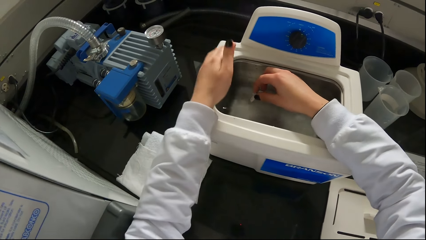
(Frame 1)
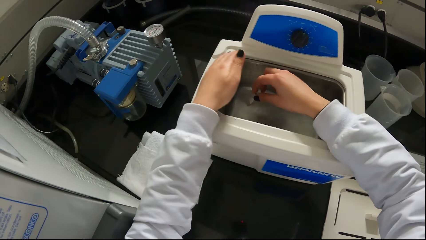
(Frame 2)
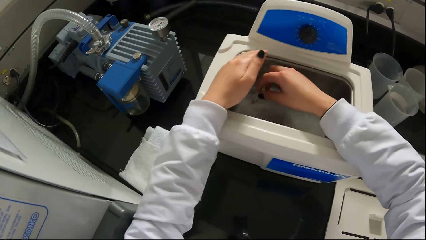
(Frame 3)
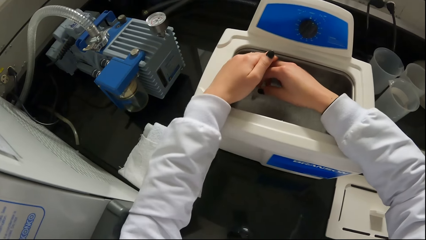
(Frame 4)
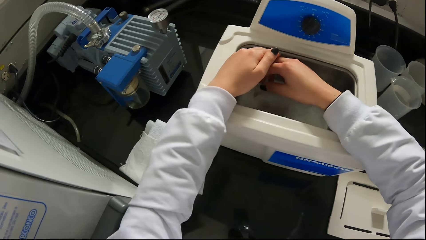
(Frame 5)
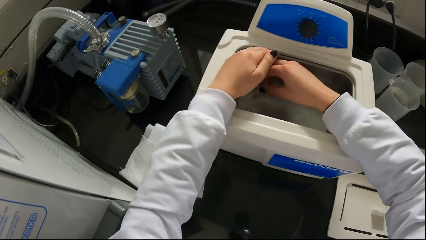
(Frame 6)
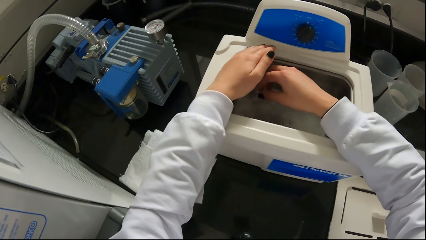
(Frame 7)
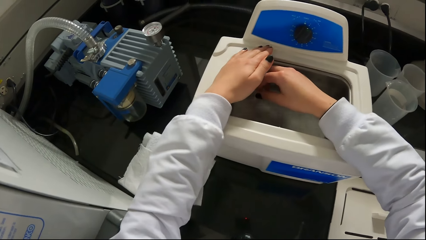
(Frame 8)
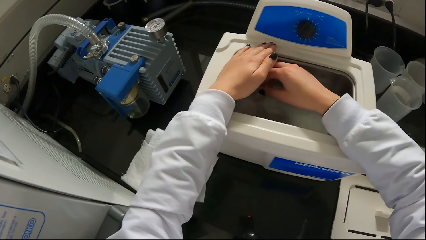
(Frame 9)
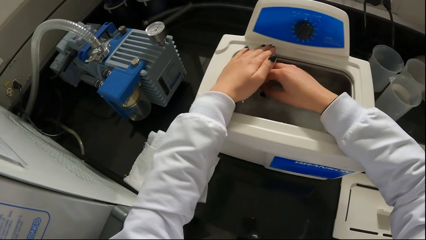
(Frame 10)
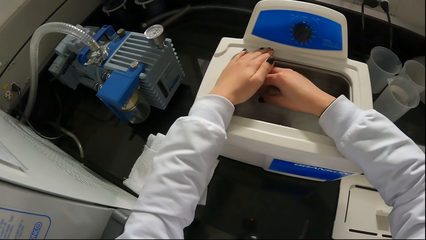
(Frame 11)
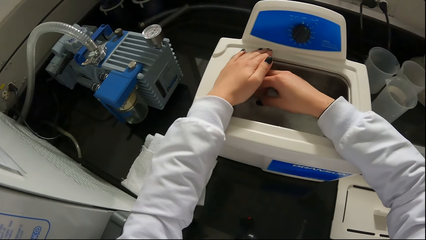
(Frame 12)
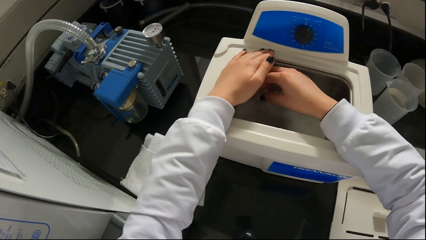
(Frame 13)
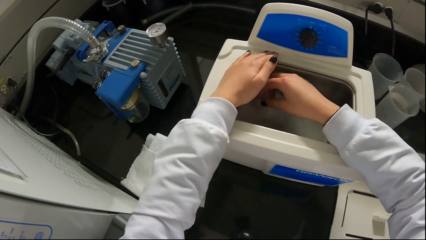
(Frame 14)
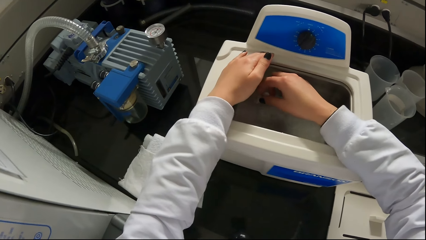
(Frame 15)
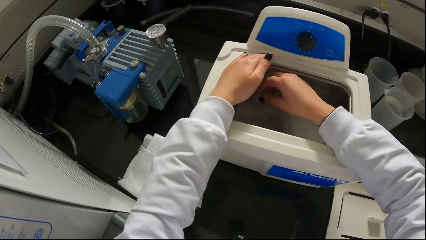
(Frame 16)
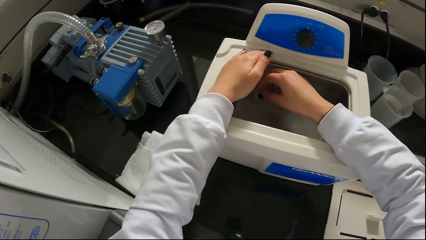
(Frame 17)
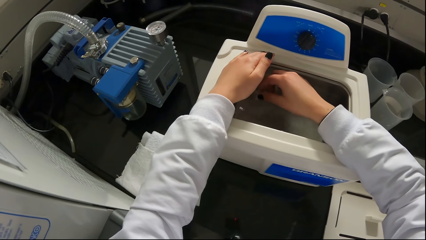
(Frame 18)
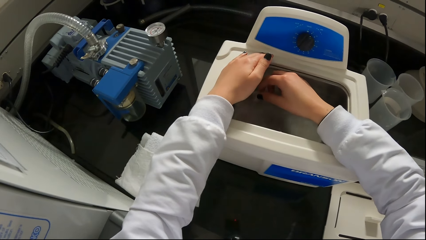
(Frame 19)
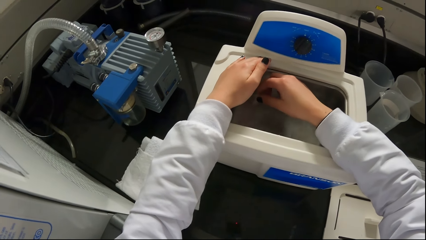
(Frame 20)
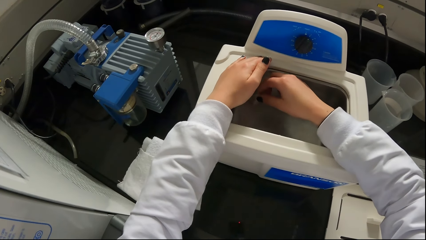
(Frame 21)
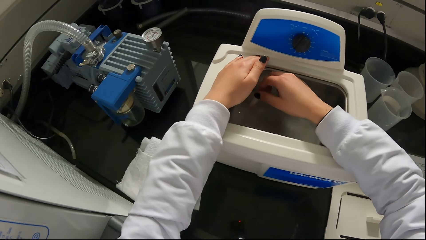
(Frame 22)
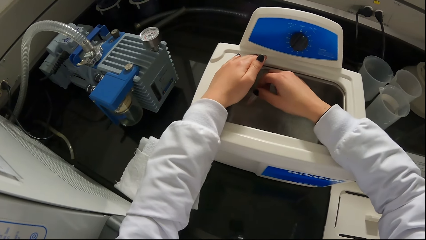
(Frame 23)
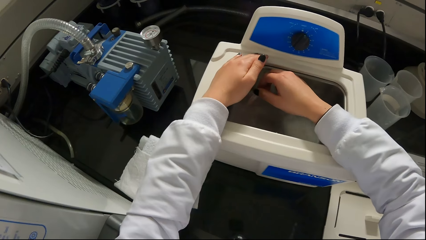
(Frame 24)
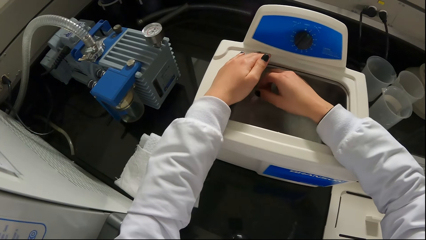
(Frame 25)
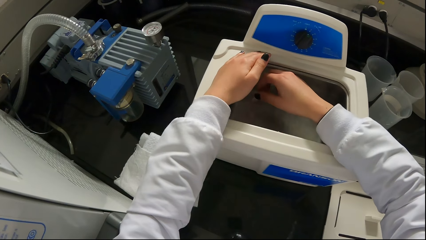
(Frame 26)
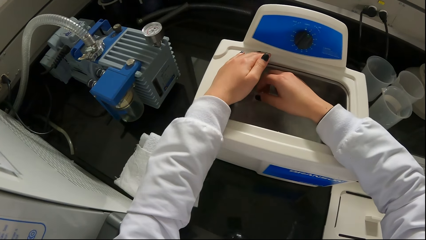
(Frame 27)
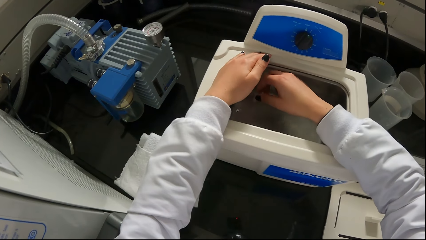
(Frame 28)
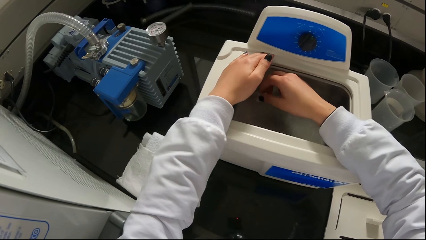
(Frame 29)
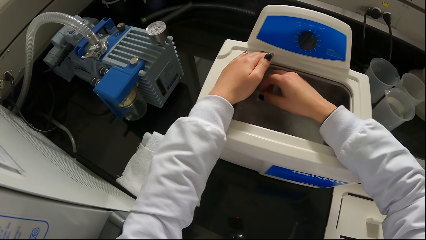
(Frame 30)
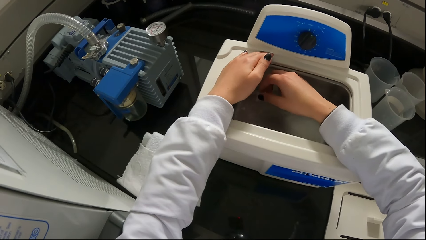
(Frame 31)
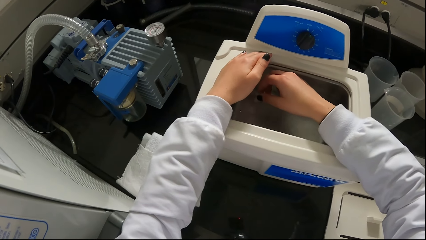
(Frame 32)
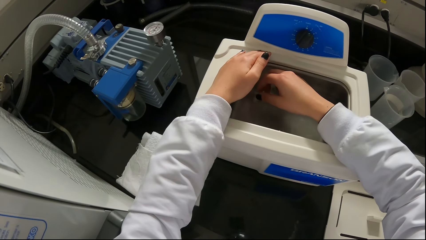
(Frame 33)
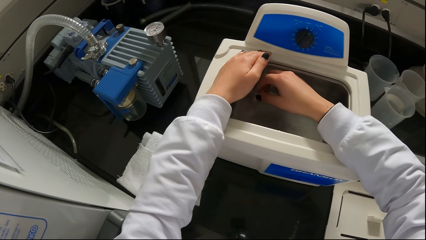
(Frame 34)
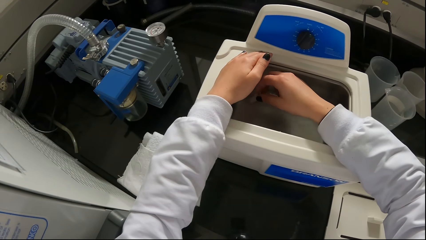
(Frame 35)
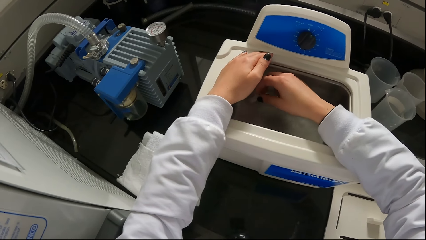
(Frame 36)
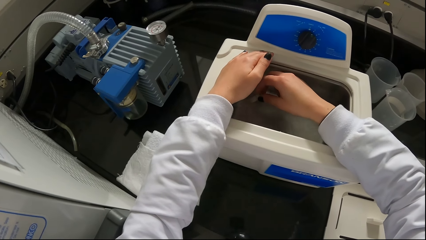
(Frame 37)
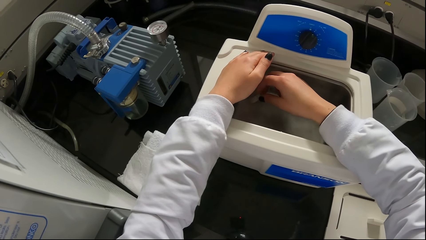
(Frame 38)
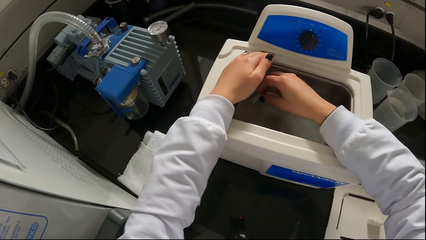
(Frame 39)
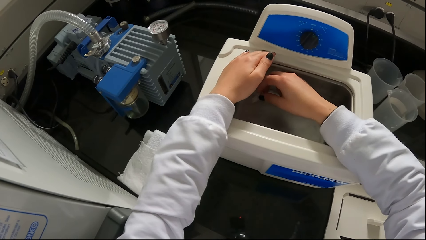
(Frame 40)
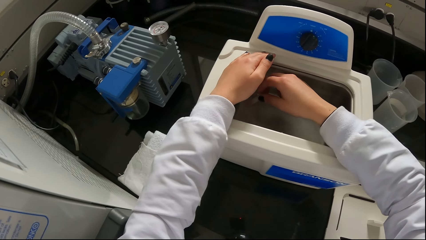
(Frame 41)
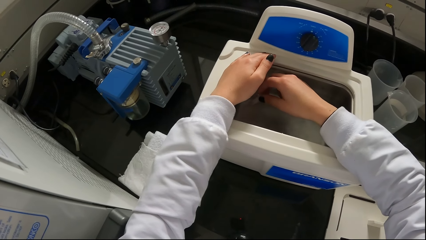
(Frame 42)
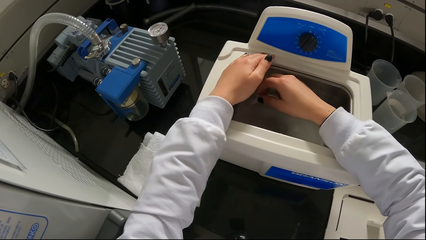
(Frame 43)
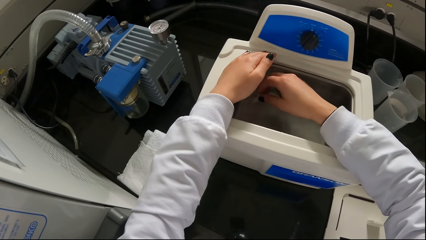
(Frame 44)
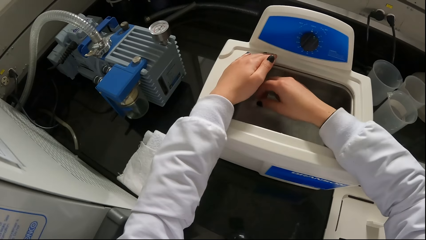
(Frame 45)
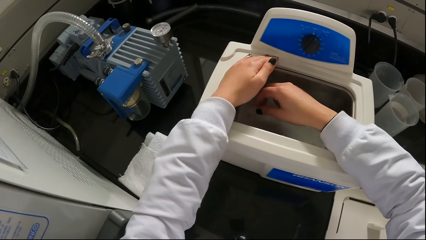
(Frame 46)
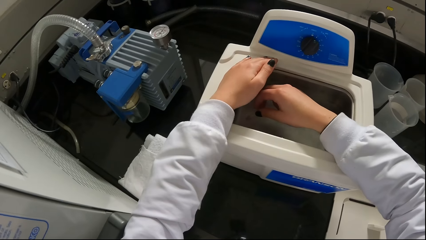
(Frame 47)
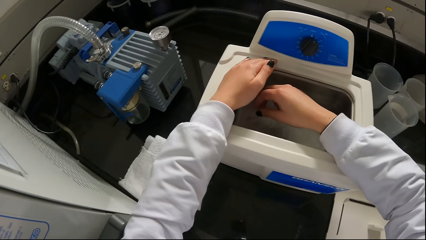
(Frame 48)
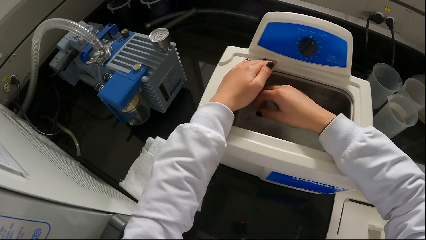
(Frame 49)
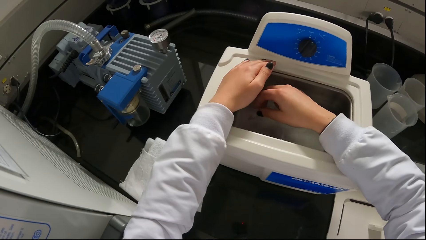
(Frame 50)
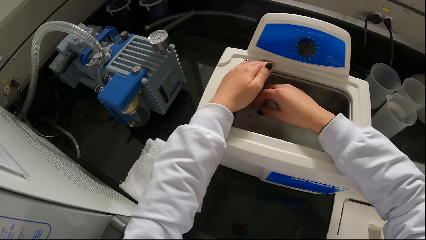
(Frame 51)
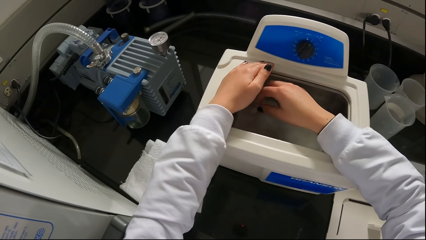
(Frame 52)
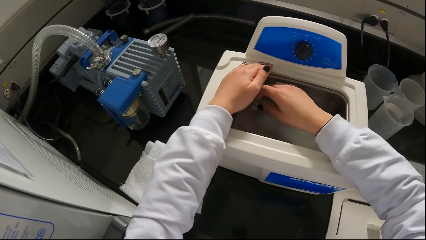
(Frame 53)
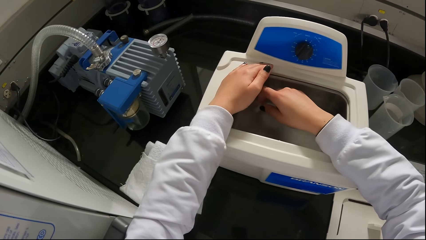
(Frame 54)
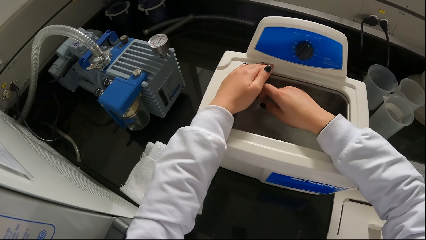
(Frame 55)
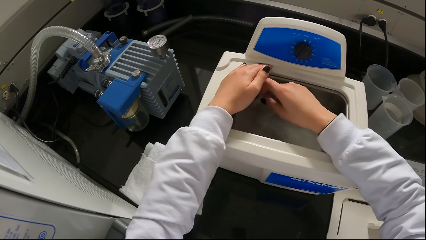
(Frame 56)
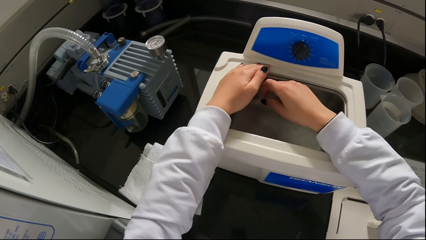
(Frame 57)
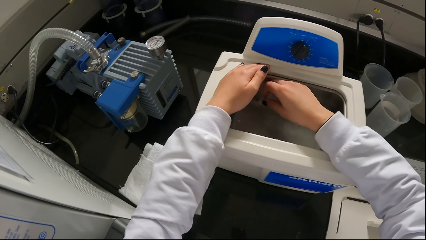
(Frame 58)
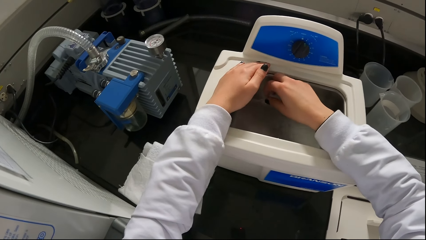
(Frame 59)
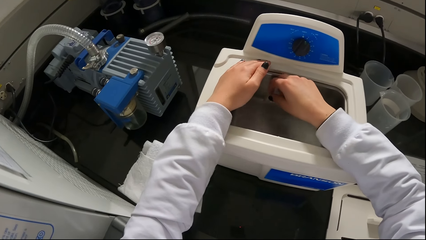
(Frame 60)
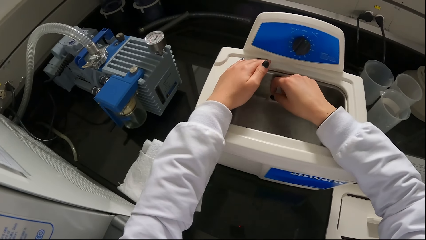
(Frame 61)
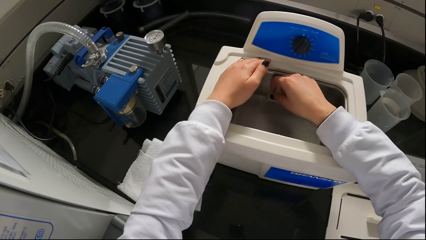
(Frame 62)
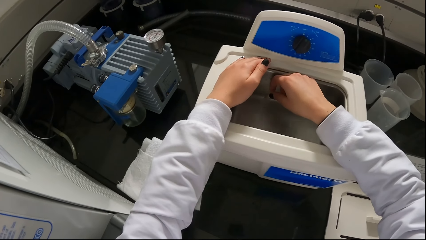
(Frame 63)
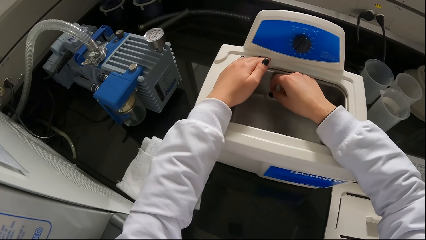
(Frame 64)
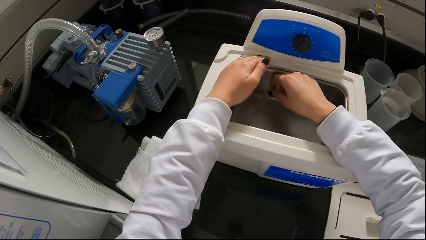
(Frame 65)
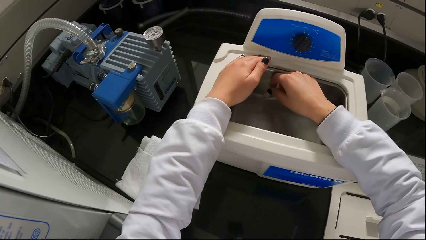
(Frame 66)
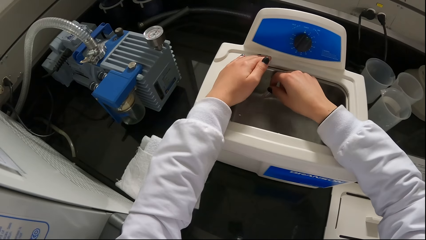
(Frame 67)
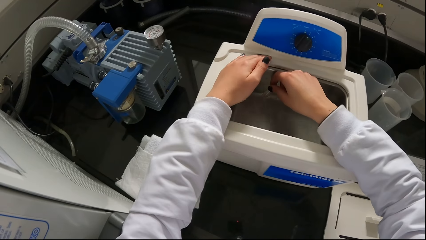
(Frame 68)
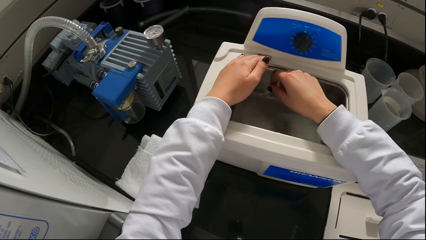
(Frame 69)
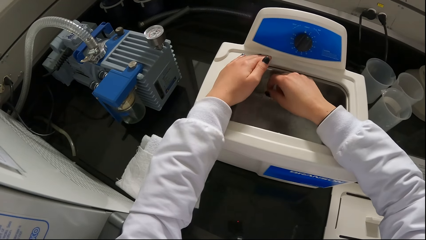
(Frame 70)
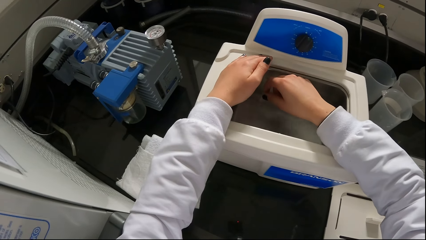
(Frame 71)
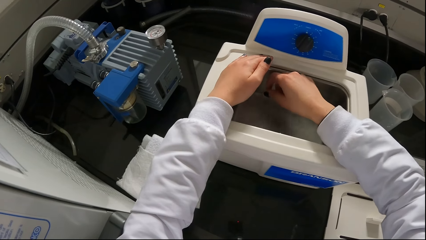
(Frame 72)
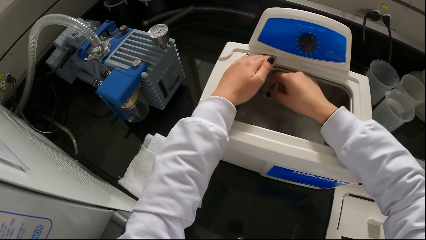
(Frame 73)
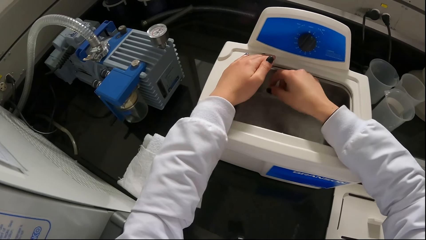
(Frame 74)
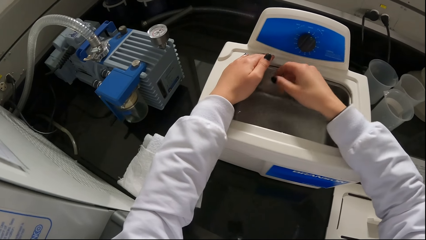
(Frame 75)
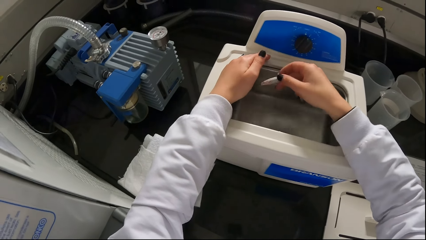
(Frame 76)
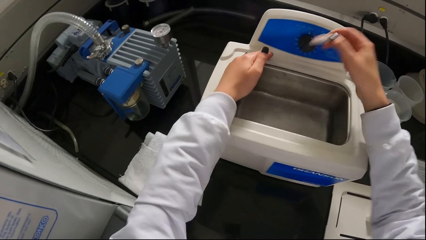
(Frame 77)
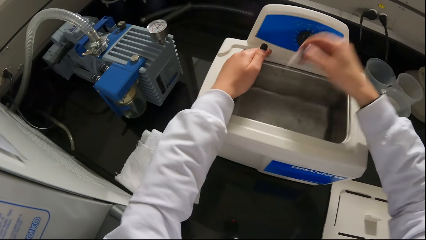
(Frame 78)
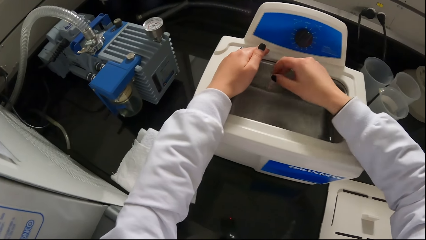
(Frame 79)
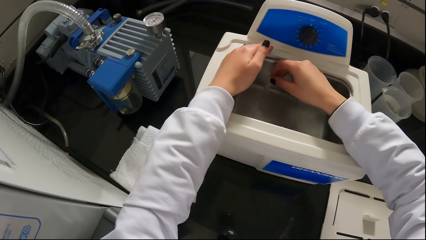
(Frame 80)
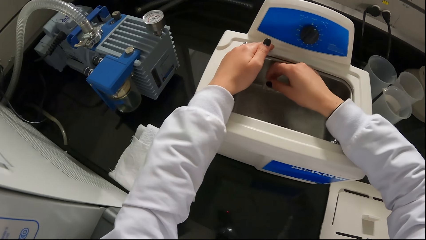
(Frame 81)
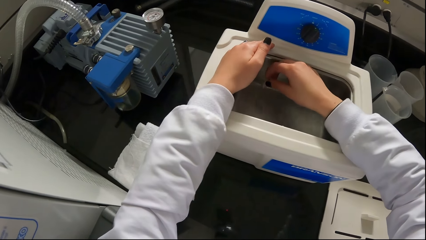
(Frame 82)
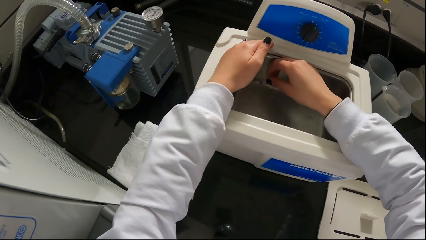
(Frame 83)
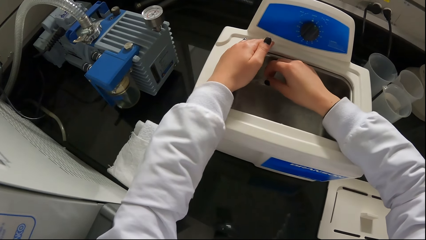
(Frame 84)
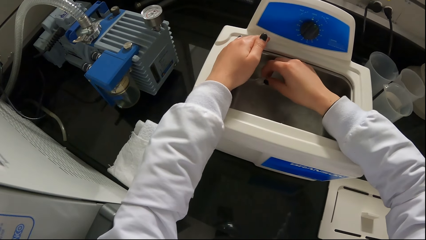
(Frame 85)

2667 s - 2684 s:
The camera wearer places his left hand on the ultrasonic cleaner. He stretches the left hand. He shakes something and dips something in the water.
